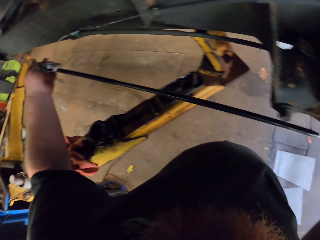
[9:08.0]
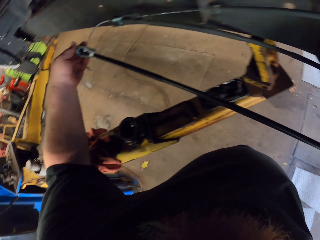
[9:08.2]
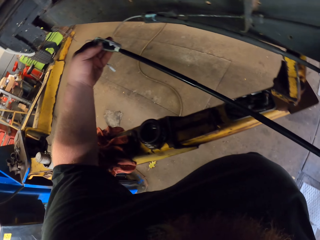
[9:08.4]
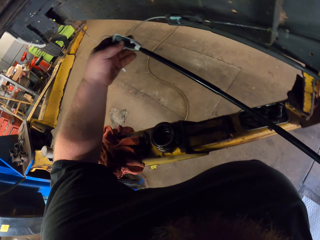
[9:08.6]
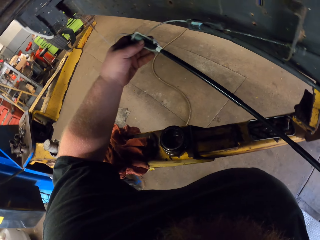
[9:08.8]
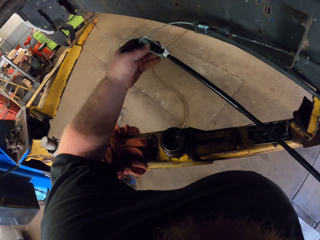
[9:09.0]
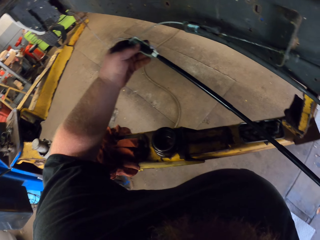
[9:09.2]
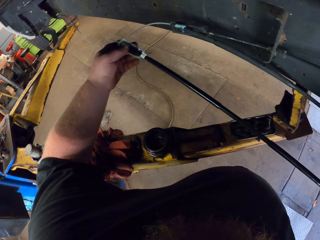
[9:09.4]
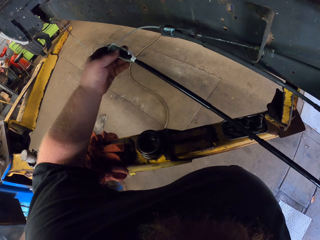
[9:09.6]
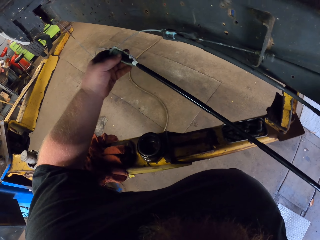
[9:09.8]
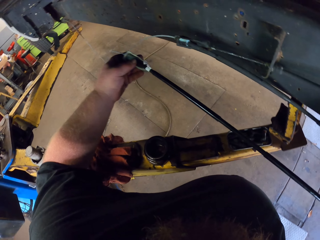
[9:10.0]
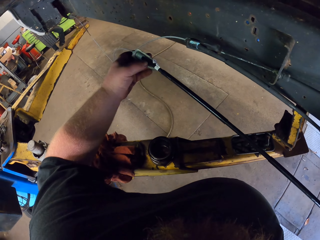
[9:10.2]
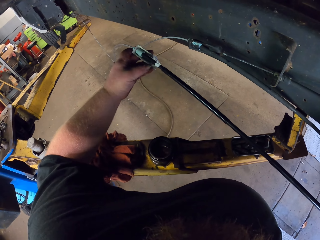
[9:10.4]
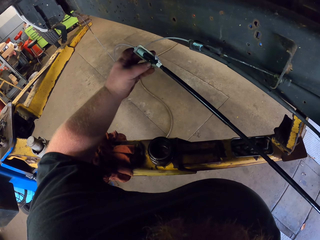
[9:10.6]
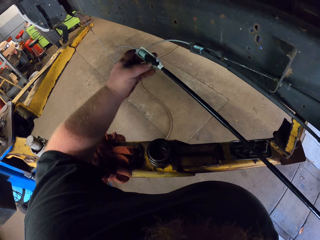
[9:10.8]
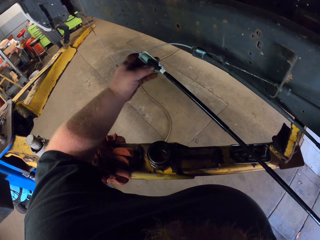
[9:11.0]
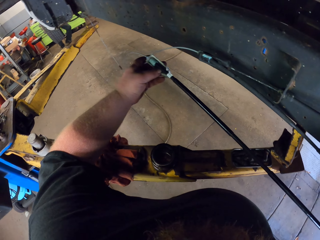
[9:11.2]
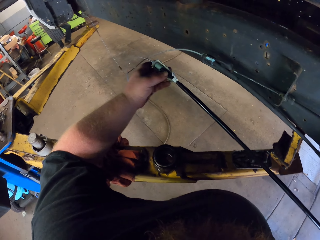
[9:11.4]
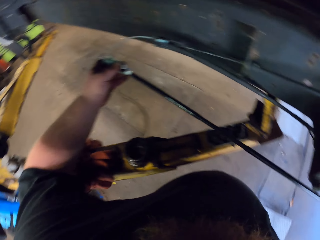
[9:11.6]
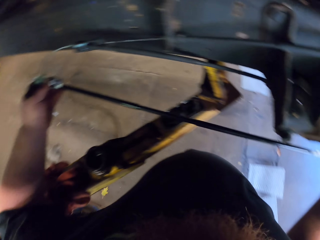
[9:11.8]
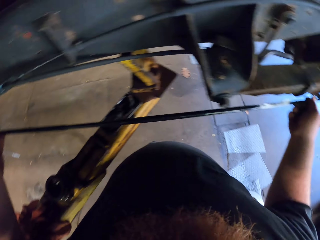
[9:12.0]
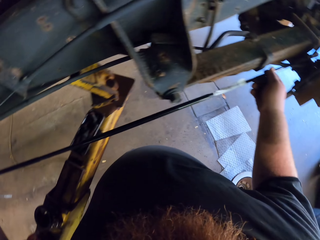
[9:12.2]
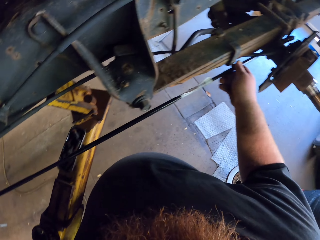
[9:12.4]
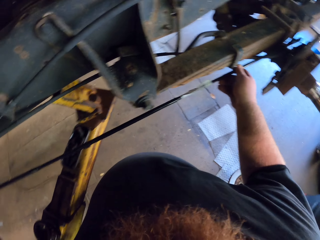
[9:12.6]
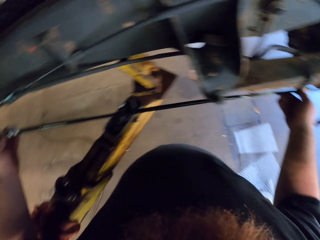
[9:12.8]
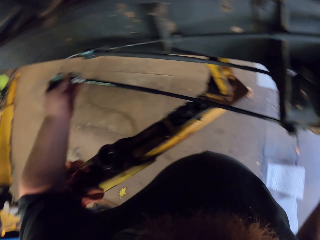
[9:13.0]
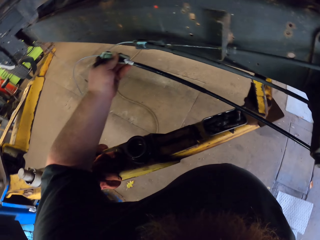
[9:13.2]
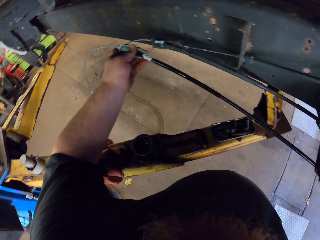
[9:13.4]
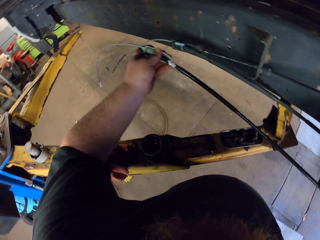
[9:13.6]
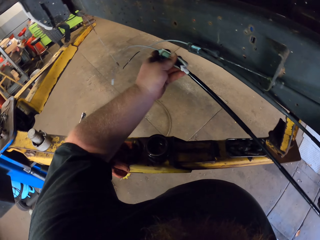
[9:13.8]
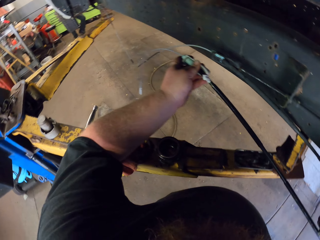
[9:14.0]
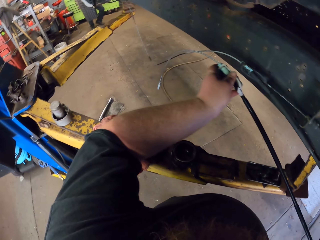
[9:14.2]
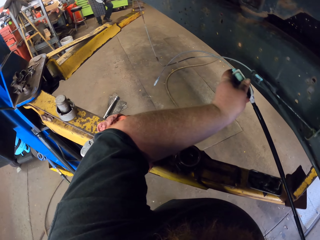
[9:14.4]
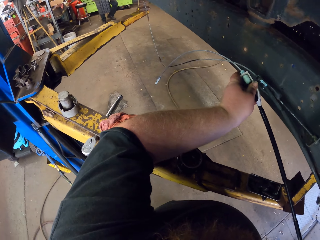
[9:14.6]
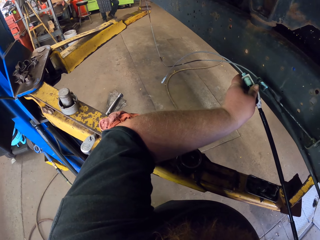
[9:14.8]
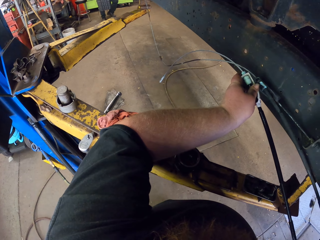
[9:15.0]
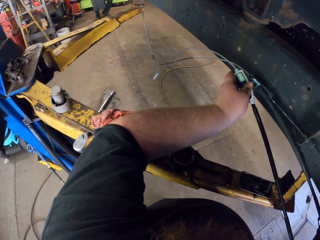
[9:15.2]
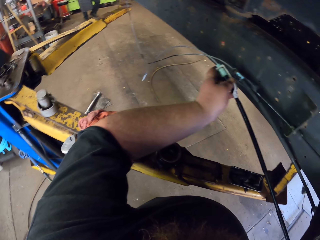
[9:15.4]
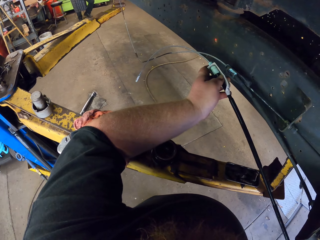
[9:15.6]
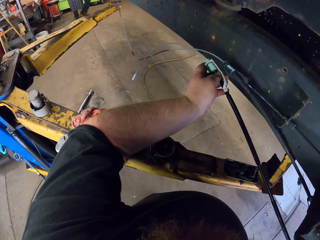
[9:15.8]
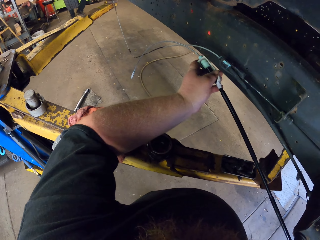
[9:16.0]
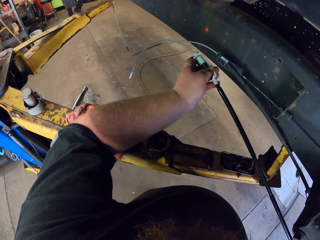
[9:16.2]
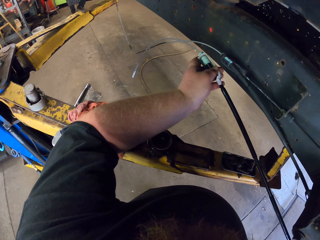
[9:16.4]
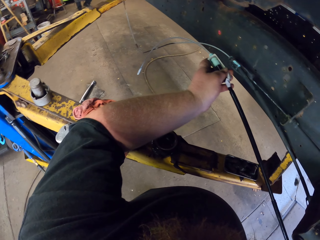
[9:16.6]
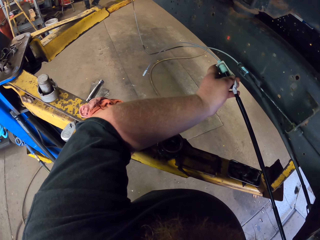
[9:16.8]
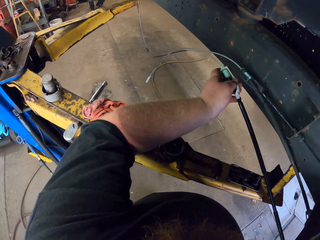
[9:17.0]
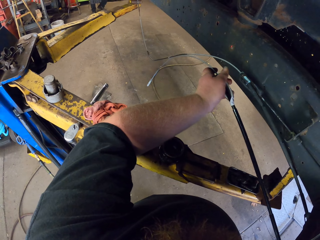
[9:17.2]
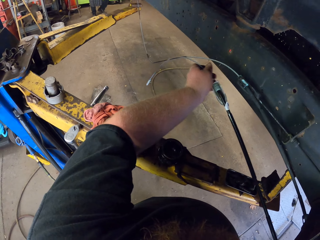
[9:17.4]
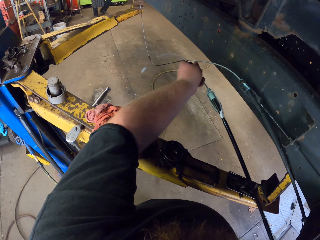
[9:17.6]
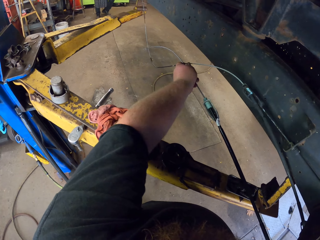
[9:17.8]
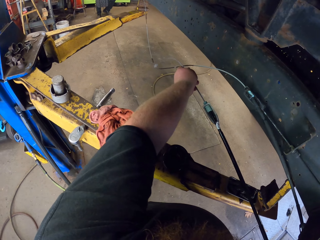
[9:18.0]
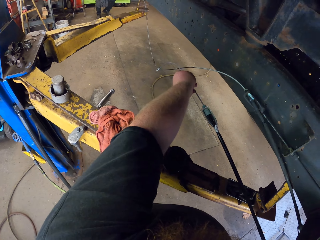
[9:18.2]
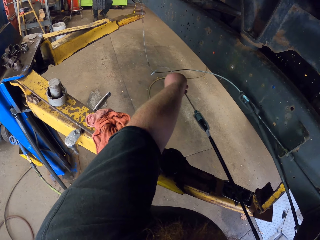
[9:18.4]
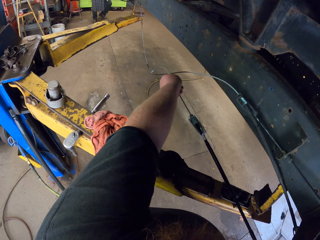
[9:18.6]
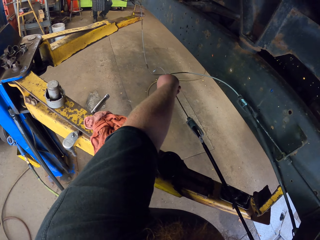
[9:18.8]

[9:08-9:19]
The camera wearer measures the front parking brake cable. They attach a cable to the car. They look at the front parking brake cable. They measure the front parking brake cables.

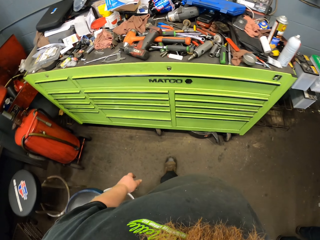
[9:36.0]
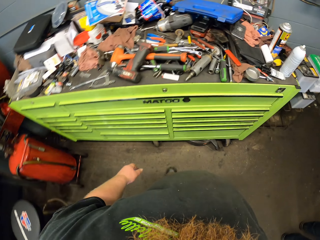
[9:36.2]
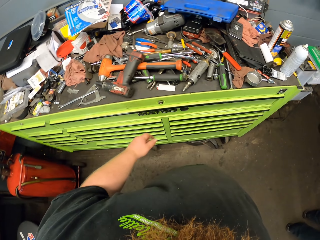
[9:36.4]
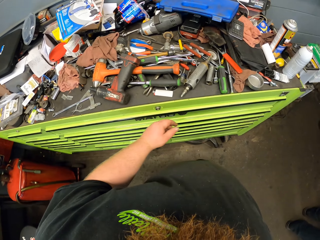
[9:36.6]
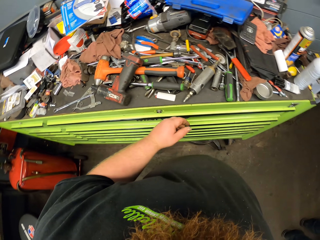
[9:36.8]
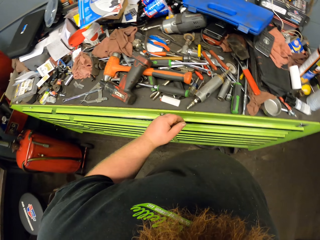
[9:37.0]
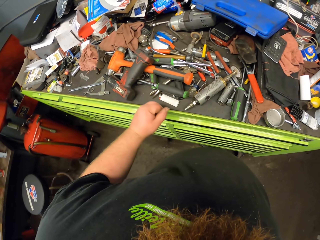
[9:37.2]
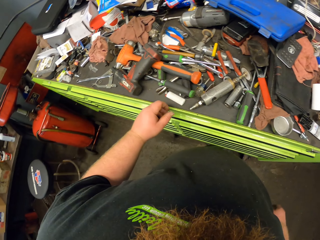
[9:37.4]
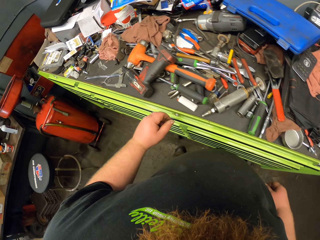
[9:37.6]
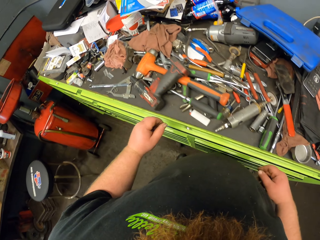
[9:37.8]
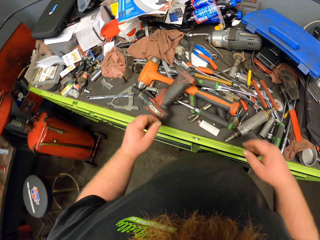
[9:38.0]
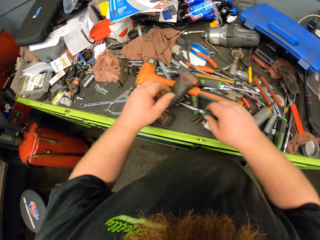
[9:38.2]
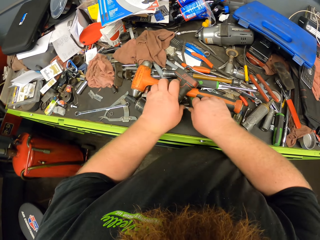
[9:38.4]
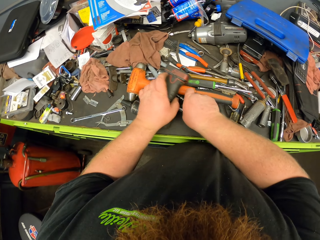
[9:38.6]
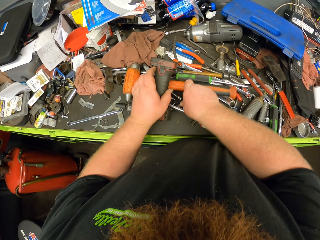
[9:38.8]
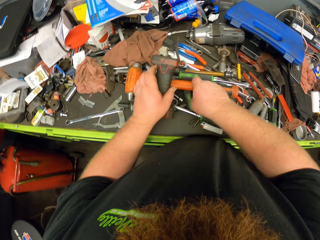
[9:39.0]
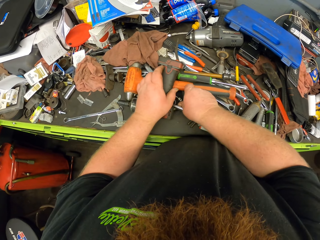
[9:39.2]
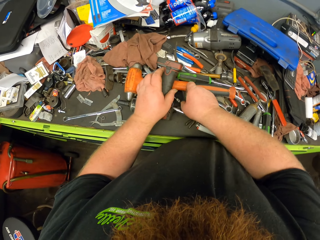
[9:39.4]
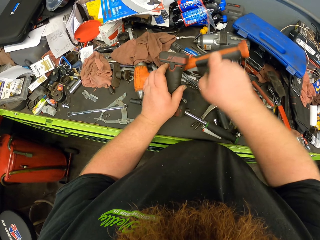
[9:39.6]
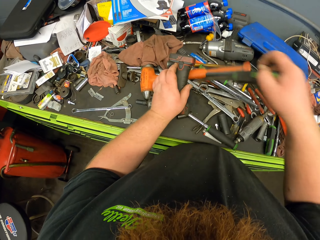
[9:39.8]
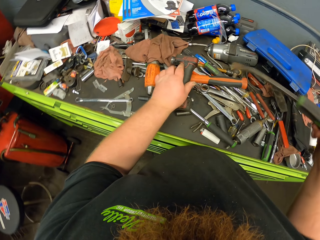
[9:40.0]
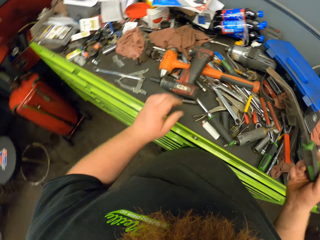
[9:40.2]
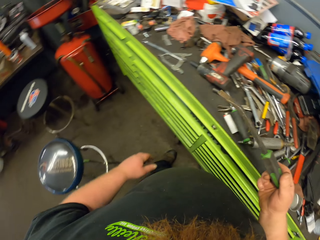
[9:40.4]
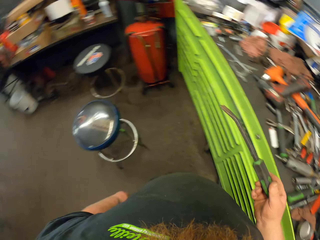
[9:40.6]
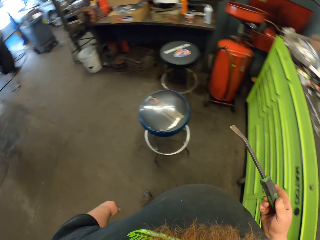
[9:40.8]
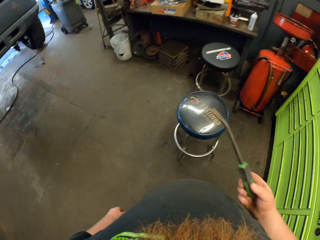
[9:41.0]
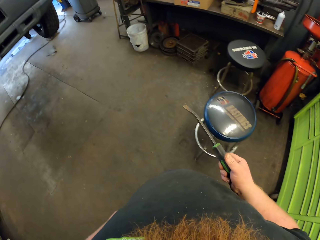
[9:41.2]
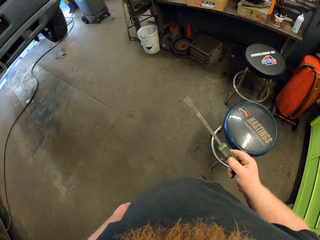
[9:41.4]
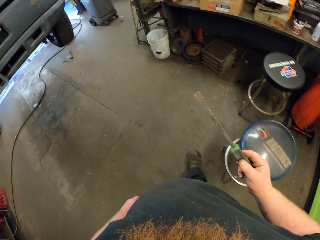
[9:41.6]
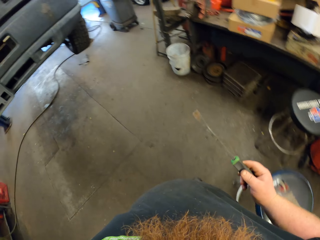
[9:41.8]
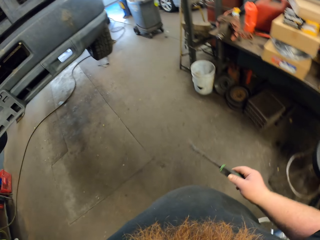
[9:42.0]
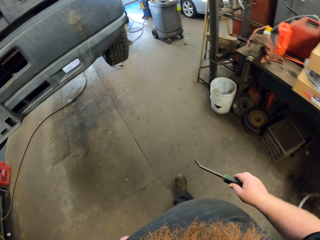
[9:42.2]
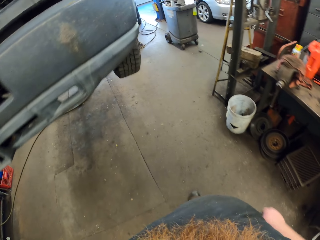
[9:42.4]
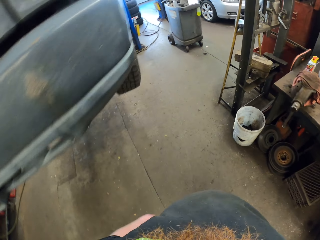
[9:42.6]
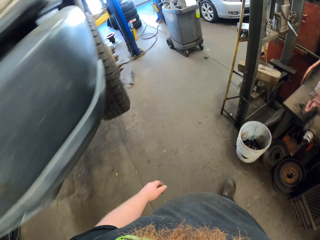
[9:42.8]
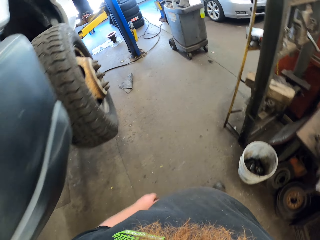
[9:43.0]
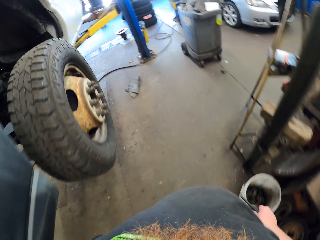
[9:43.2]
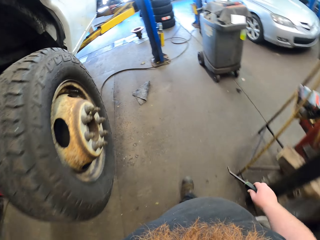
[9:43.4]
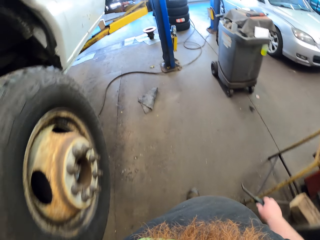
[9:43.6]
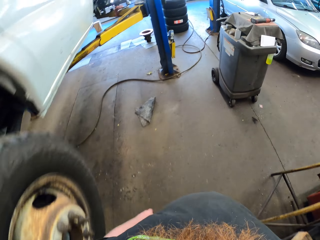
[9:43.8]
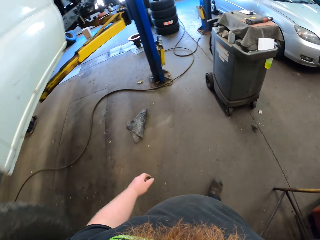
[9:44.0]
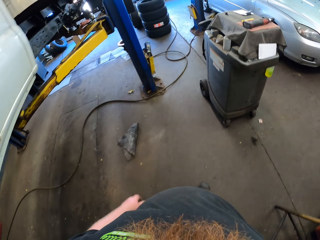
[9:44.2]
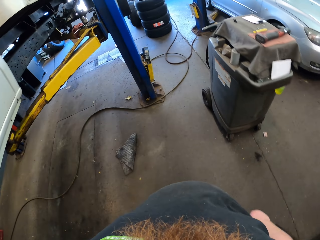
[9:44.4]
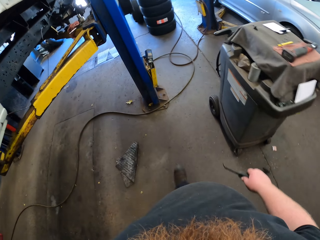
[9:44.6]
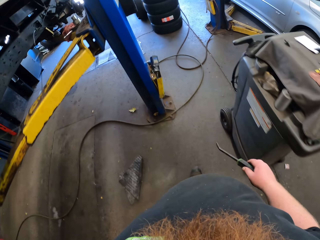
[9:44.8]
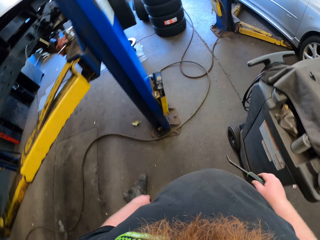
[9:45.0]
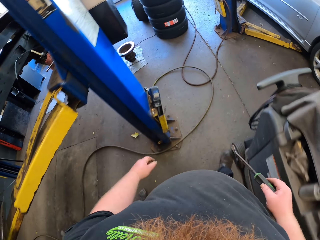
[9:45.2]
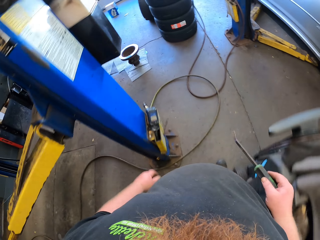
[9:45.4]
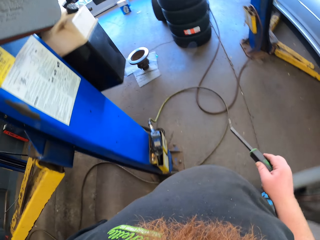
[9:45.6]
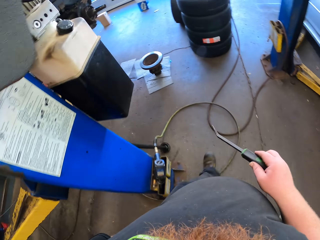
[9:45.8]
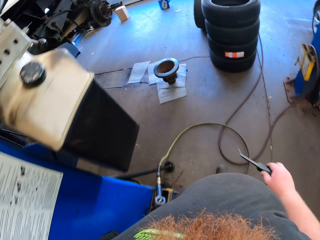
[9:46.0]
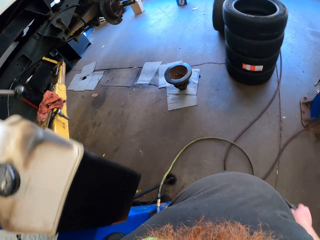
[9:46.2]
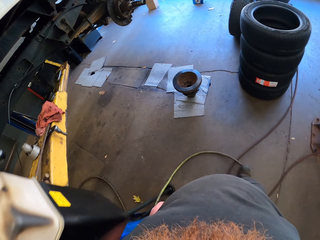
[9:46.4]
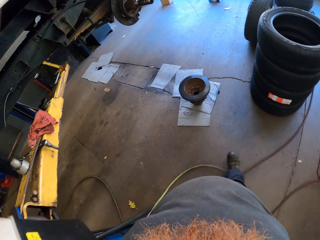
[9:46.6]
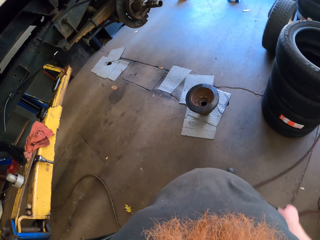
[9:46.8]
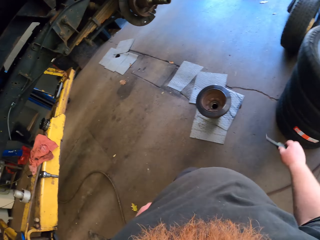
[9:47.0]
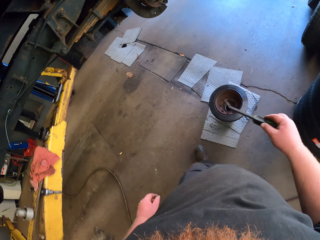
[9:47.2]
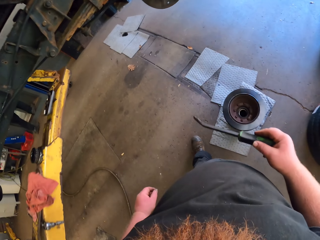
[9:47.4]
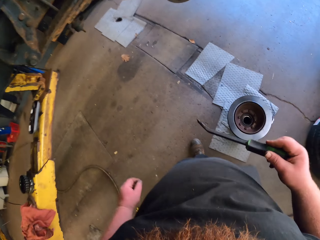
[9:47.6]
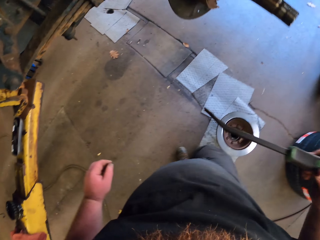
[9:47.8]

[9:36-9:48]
The camera wearer stops at the tool area. They grab a chisel. They touch something with the left hand. They pick up a screwdriver. They turn around and walk around. They hold the screwdriver.
